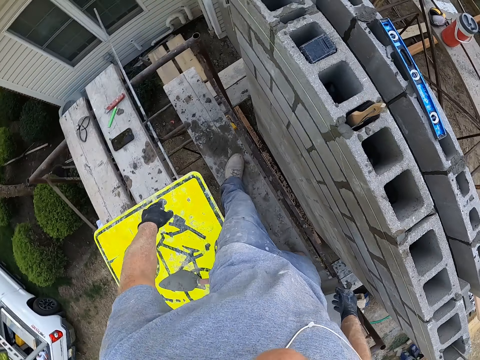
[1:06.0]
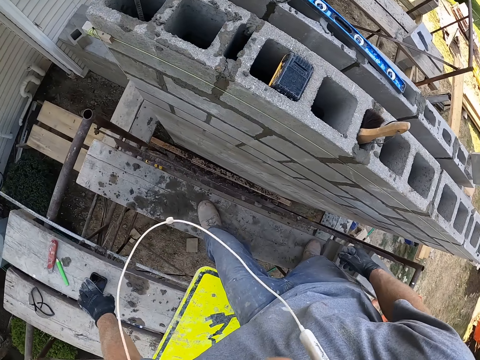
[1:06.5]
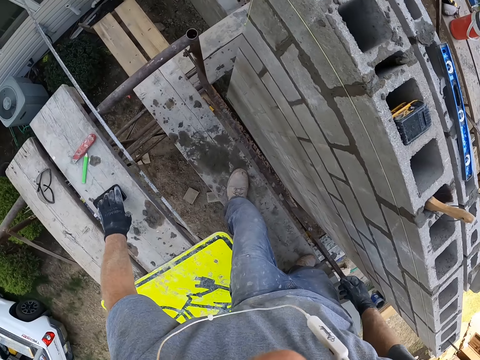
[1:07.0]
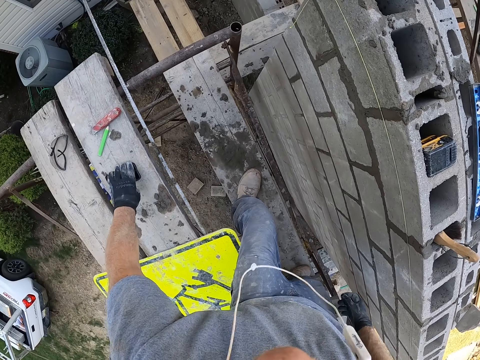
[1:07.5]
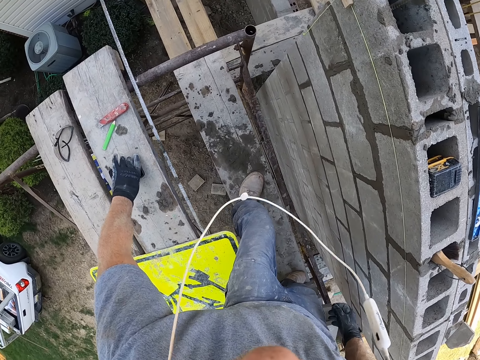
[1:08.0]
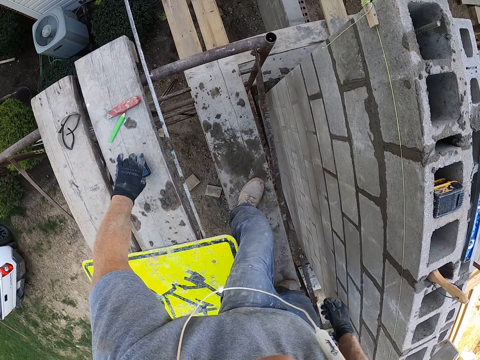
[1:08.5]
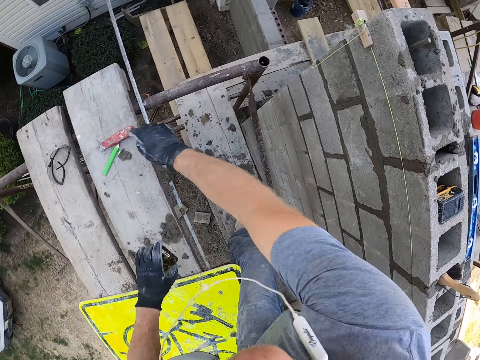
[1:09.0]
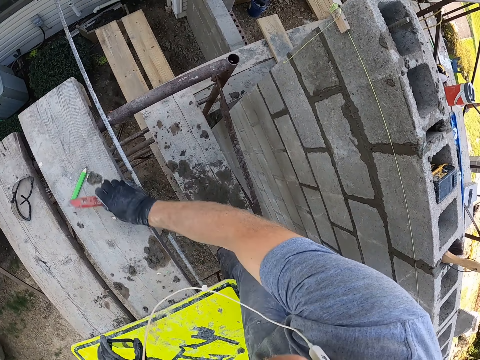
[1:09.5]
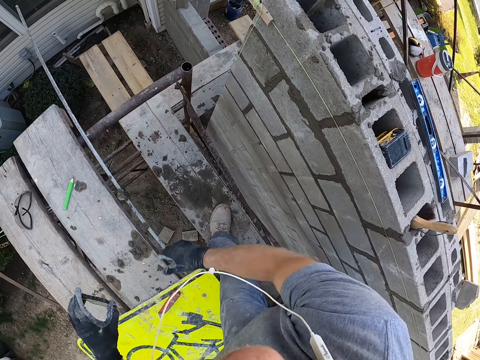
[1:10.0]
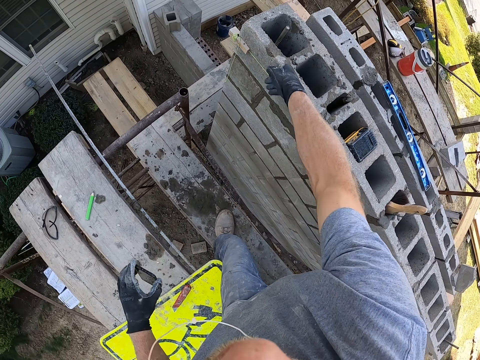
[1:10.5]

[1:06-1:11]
The camera wearer picks up a phone from the timber. They pick up a cutter from the timber.

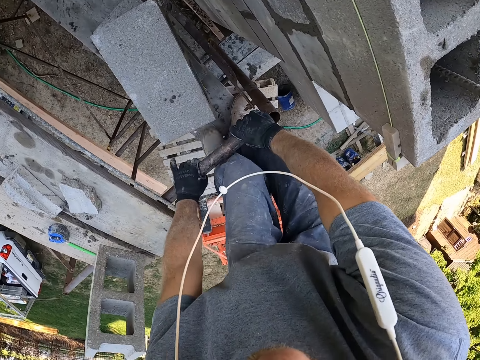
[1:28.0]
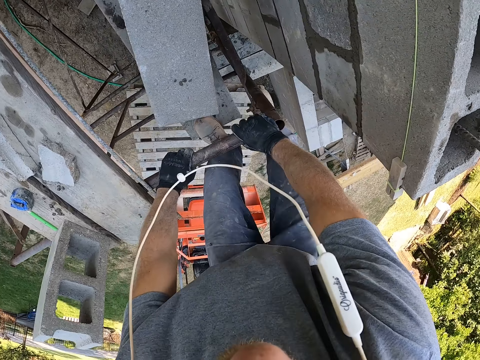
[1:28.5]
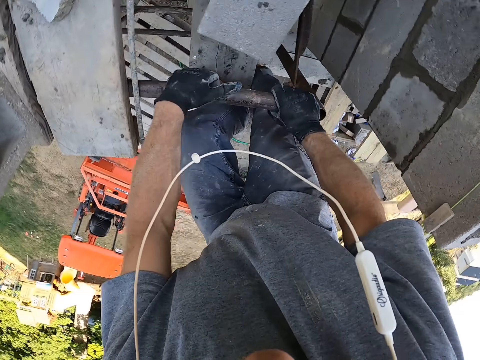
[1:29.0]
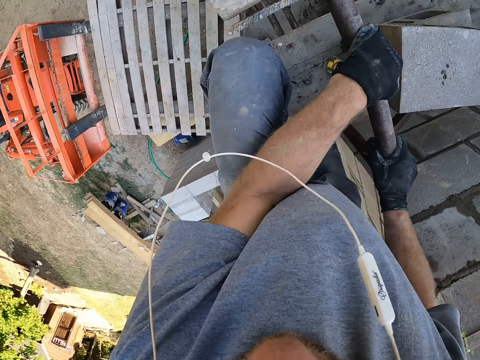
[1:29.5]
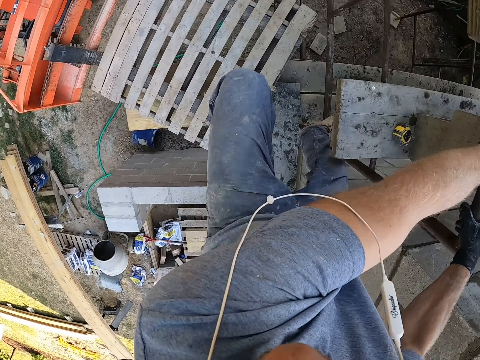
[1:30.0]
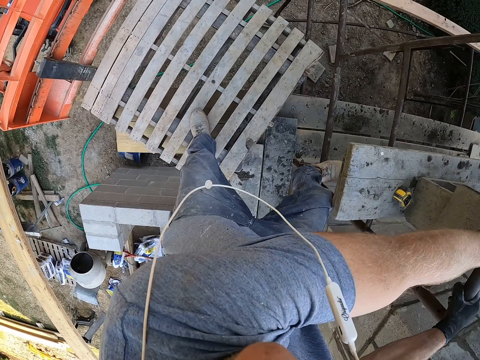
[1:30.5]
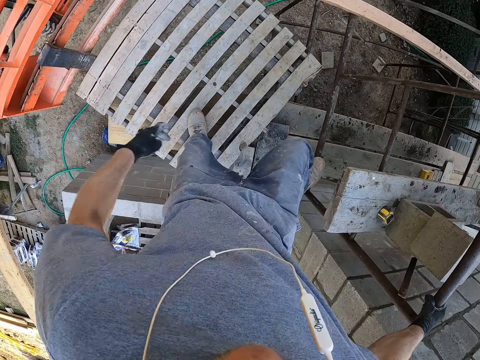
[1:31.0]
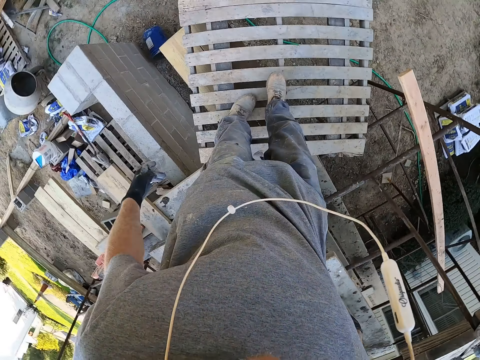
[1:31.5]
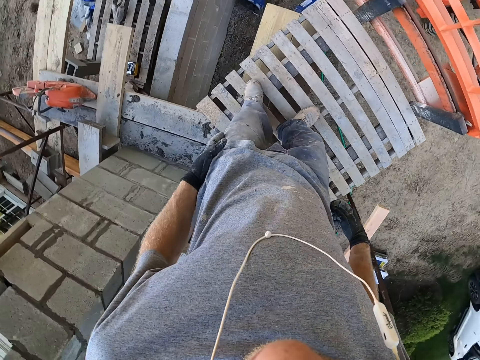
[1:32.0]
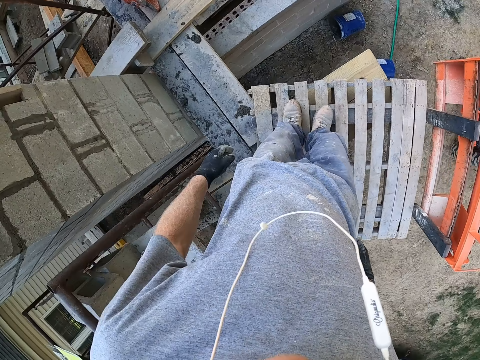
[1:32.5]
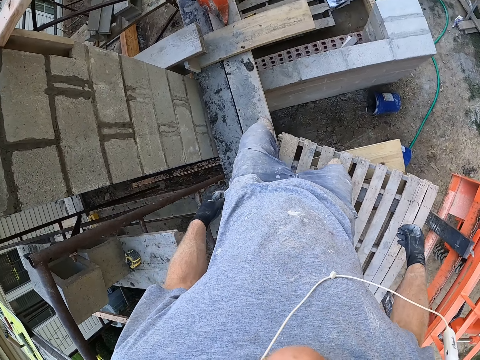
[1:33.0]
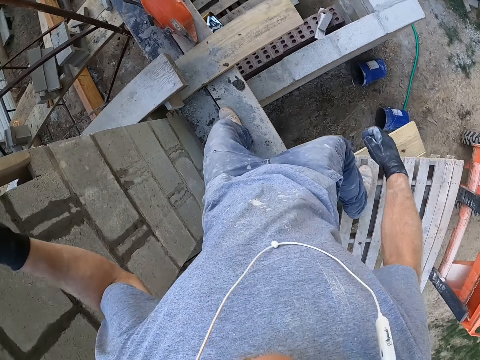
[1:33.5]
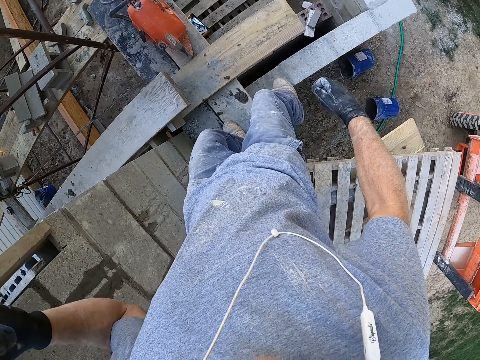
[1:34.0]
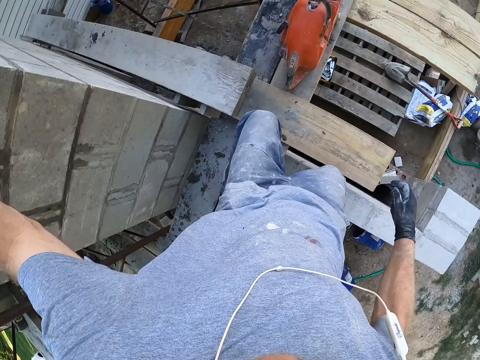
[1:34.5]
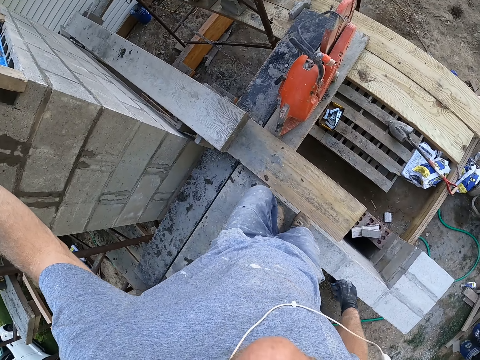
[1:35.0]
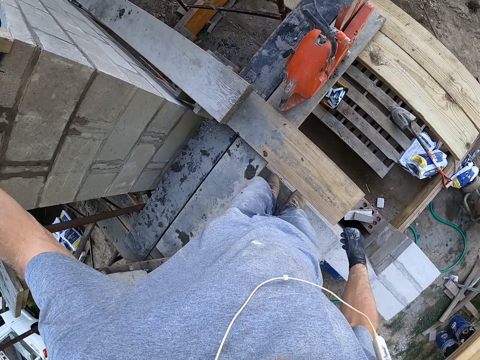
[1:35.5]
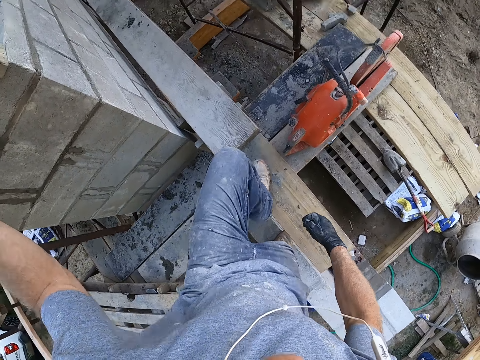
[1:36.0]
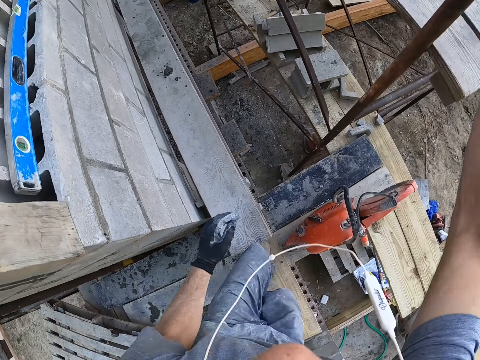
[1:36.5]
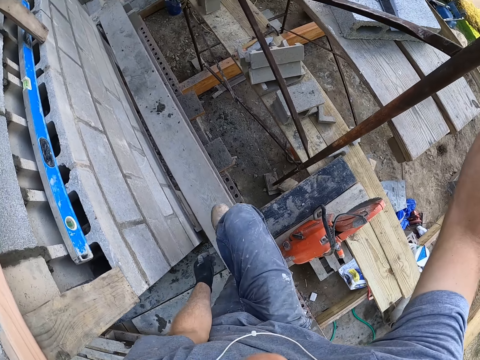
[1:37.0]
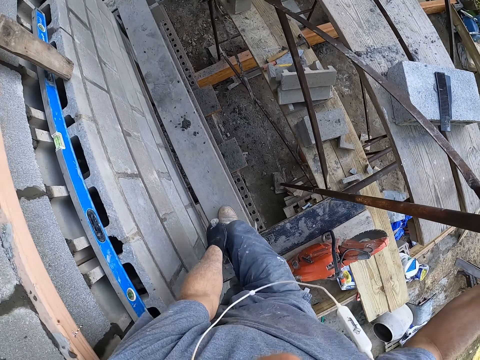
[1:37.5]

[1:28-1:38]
The camera wearer goes down from the construction. They jump. They walk.

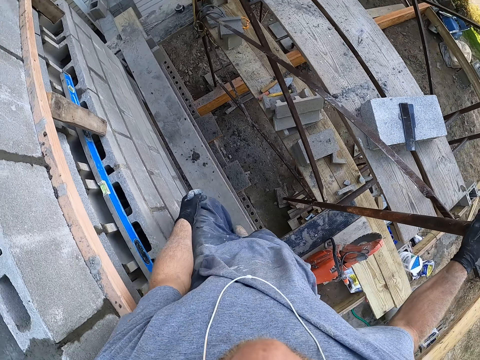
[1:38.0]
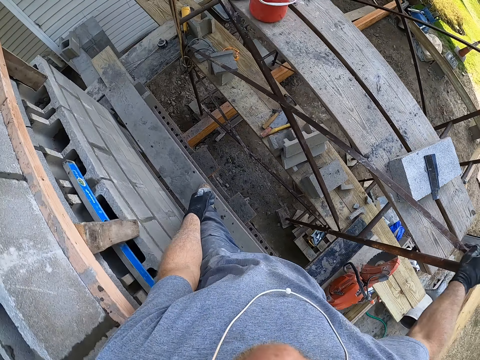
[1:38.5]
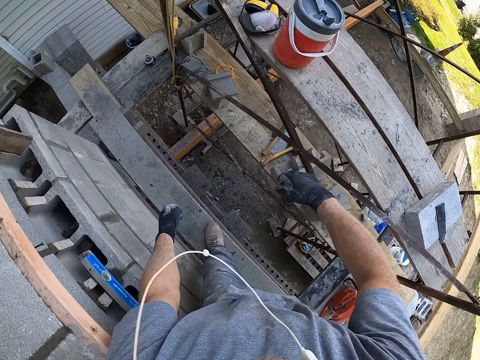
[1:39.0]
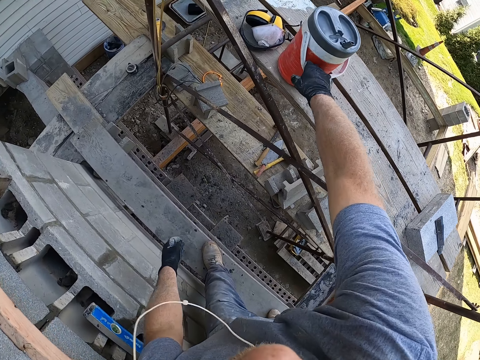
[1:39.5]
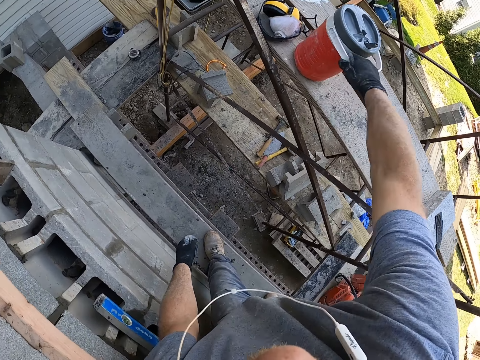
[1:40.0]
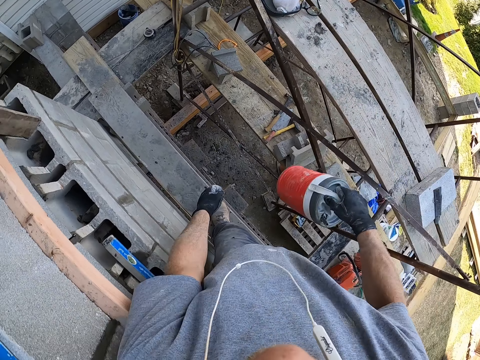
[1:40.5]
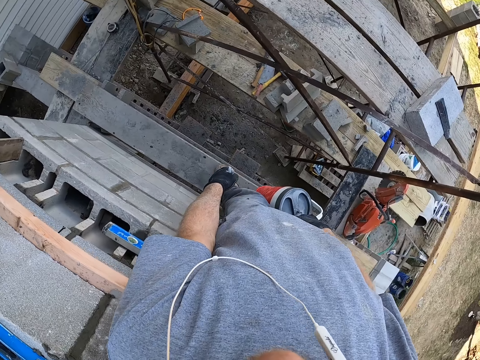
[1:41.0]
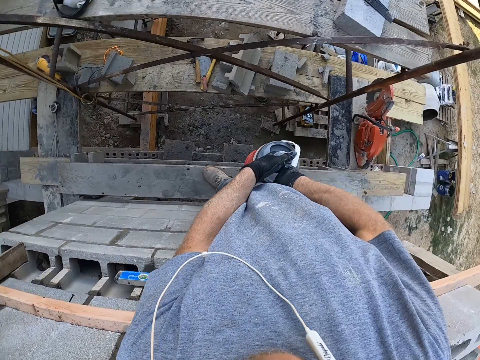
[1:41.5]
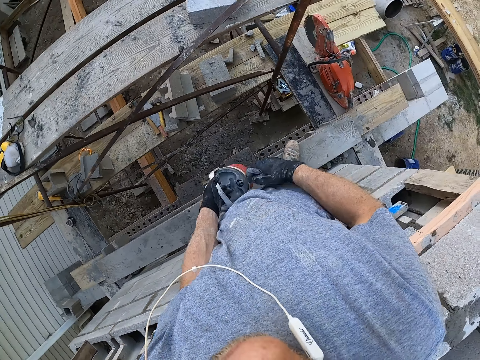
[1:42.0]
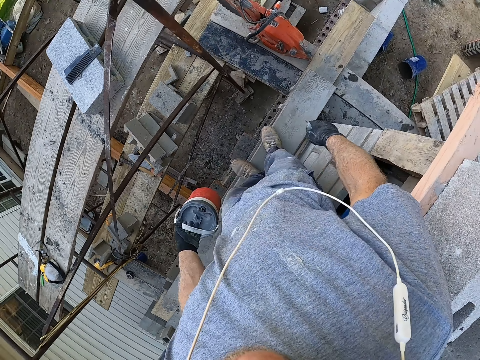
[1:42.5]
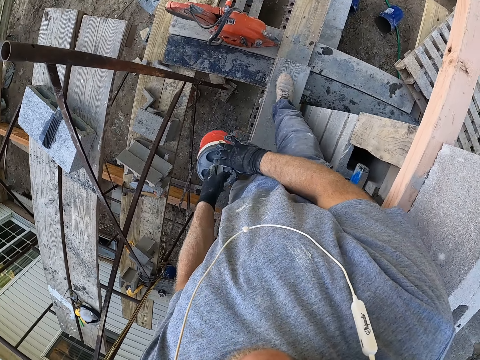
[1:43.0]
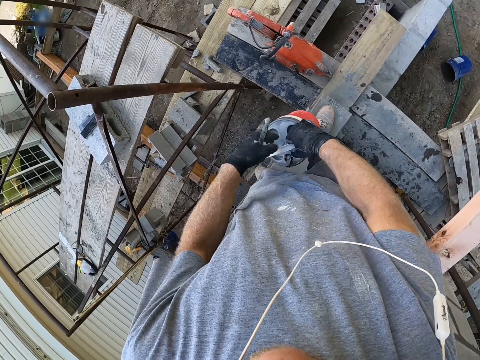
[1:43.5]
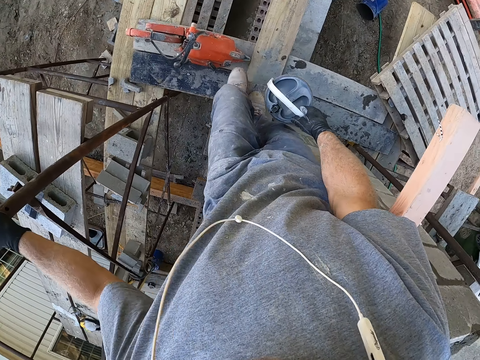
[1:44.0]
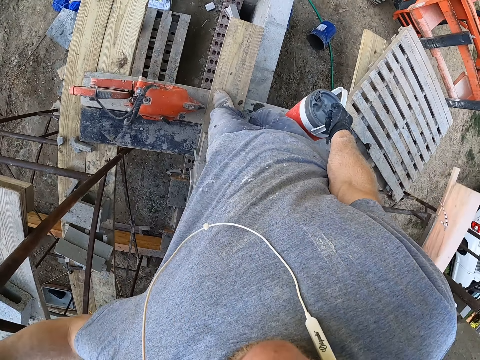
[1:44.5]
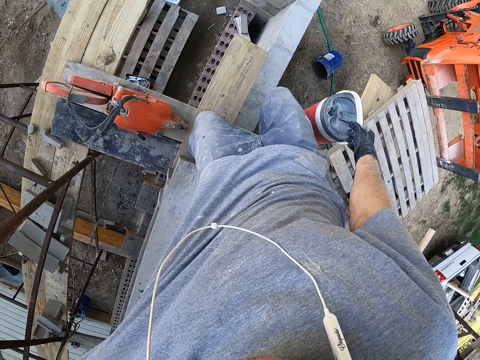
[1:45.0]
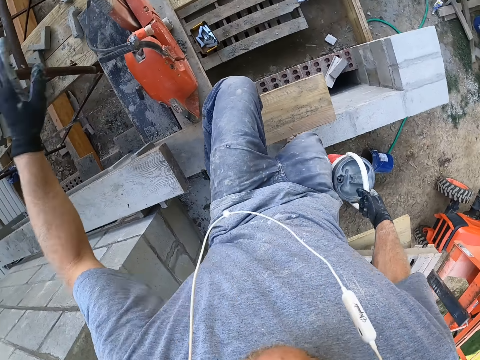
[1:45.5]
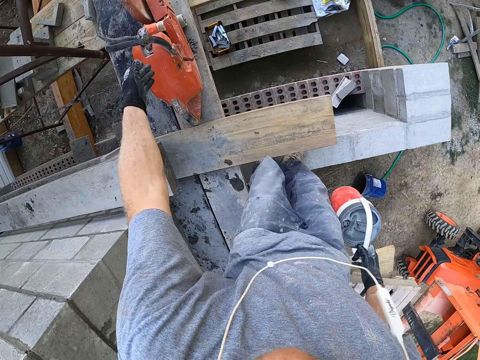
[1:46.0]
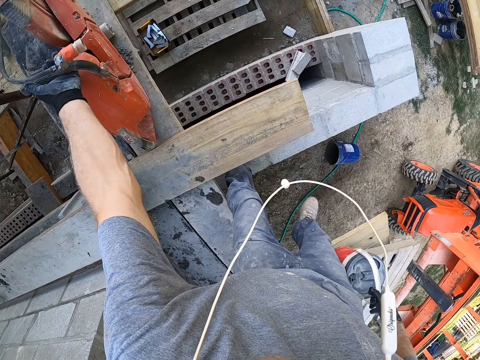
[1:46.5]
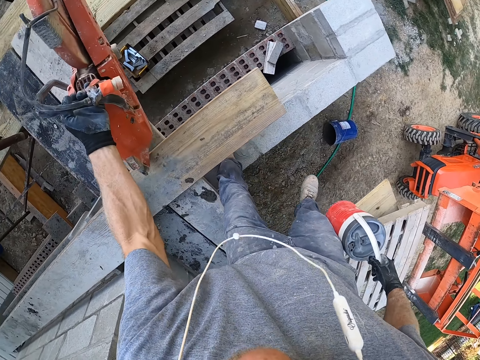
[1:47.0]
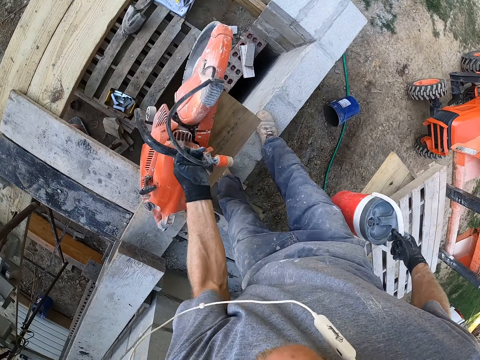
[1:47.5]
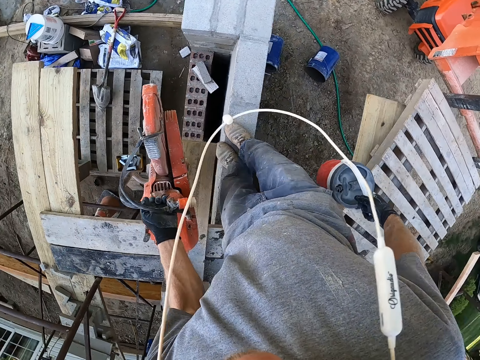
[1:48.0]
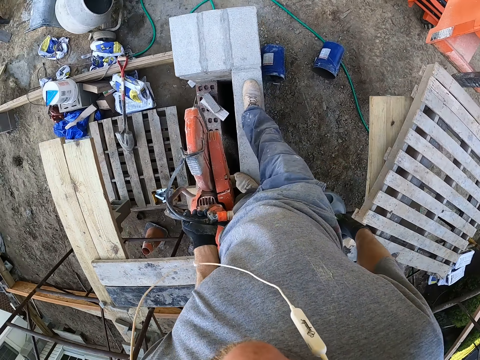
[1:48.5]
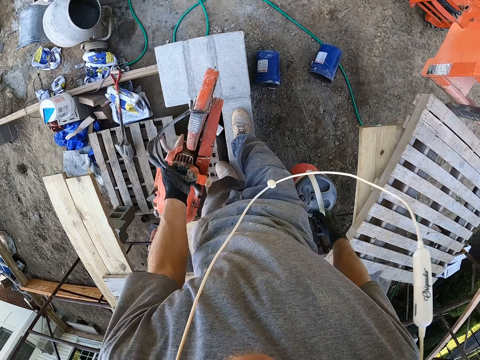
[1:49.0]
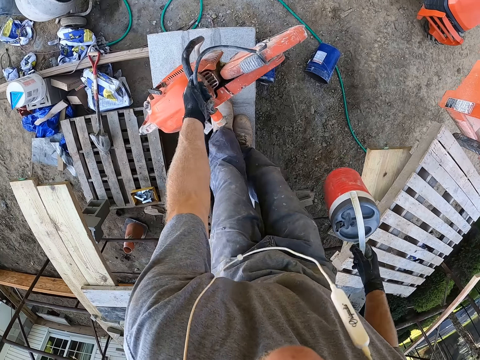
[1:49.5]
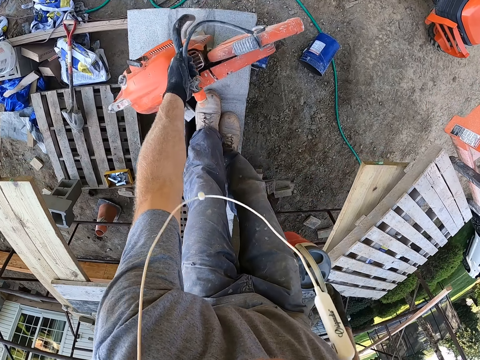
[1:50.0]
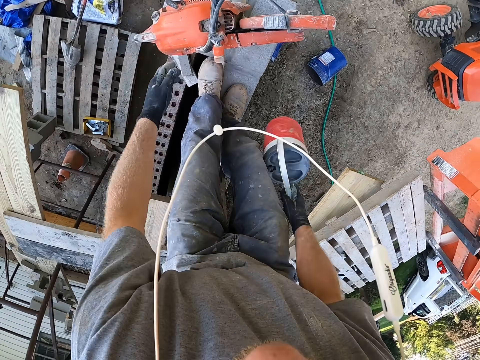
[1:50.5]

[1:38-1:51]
The camera wearer carries a food flask. They pick a lunch box from the timber. They walk. They pick a machine from the timber. They carry the machine. They drop the machine and the food flask on the wall.
